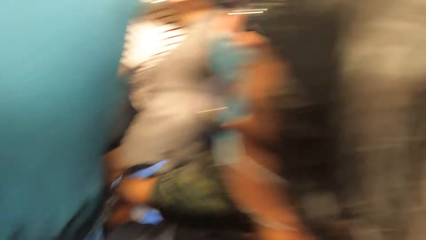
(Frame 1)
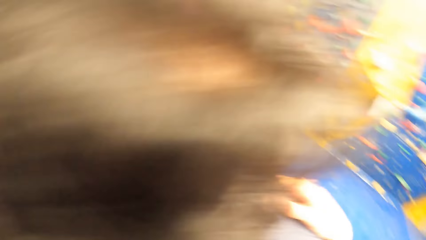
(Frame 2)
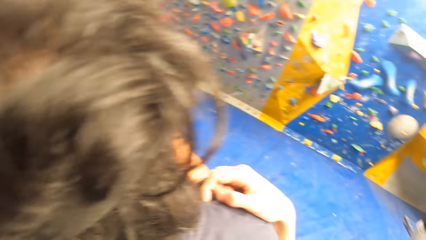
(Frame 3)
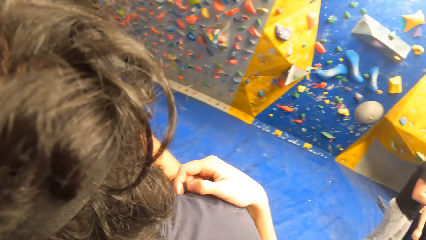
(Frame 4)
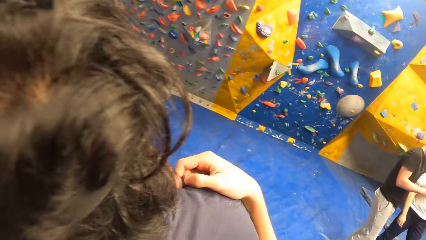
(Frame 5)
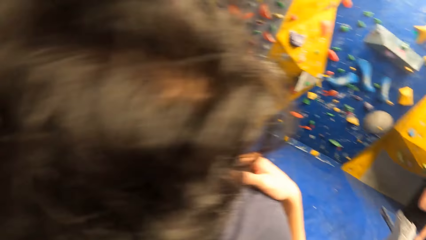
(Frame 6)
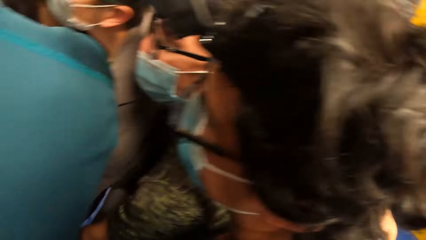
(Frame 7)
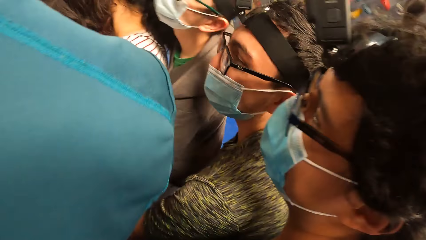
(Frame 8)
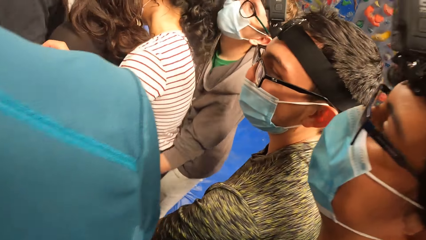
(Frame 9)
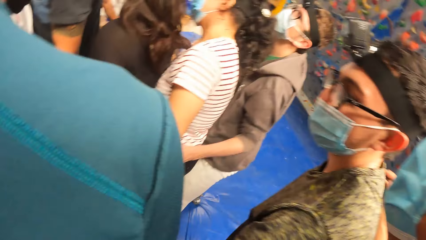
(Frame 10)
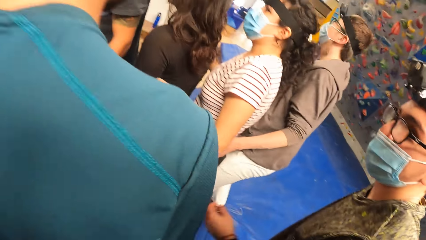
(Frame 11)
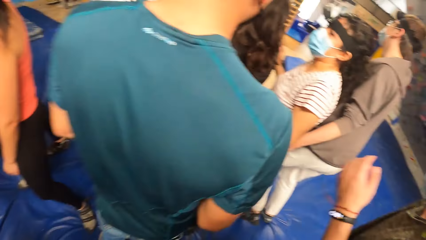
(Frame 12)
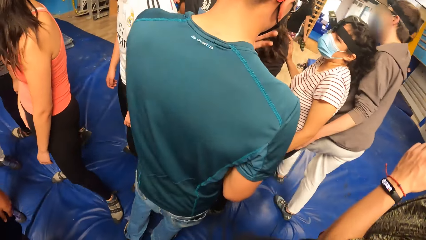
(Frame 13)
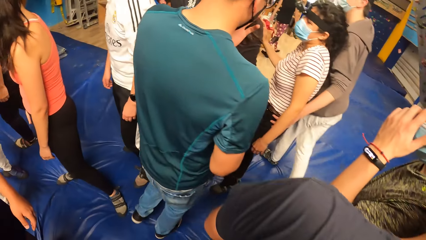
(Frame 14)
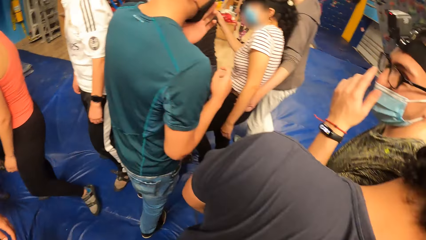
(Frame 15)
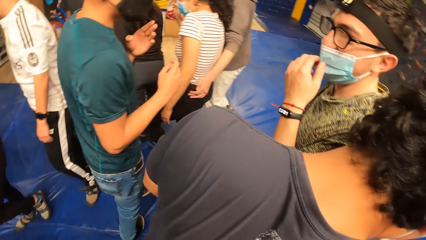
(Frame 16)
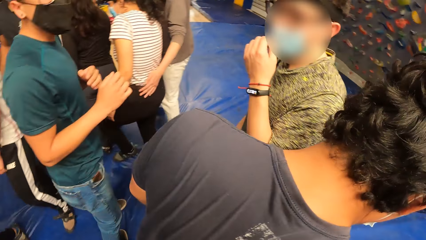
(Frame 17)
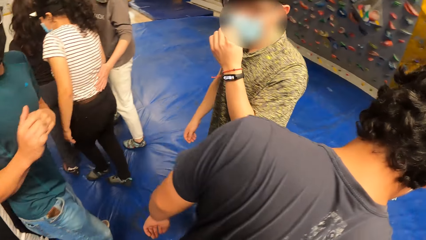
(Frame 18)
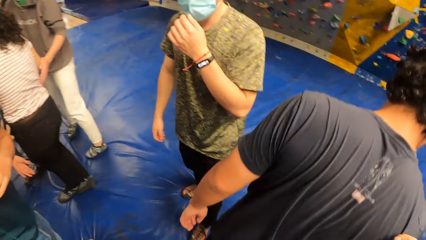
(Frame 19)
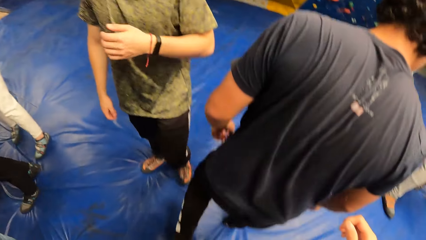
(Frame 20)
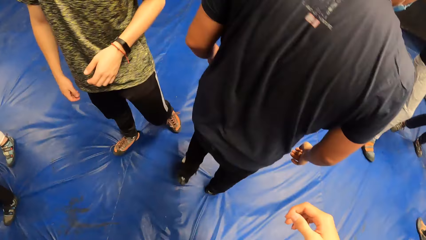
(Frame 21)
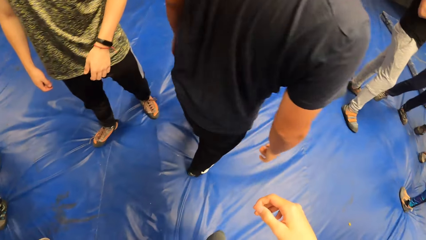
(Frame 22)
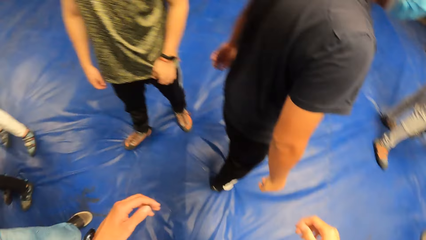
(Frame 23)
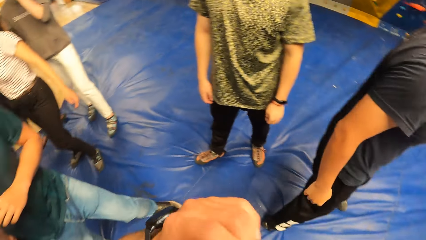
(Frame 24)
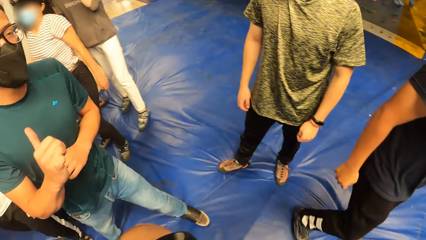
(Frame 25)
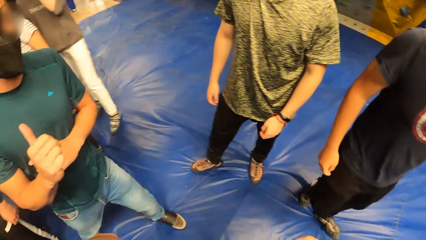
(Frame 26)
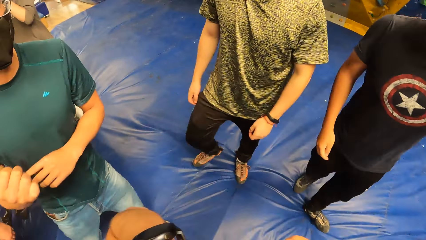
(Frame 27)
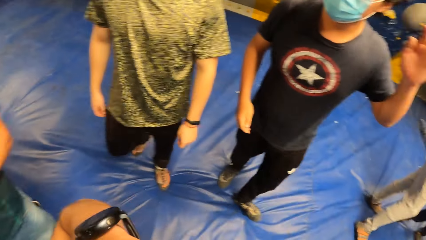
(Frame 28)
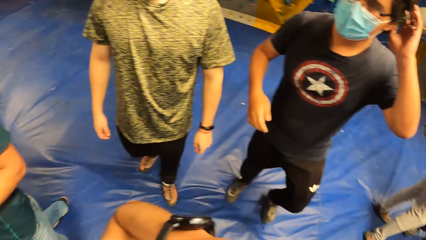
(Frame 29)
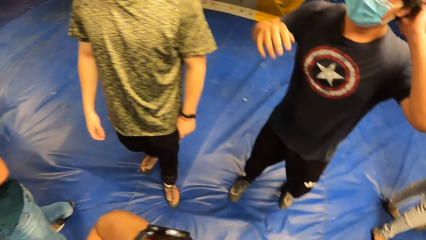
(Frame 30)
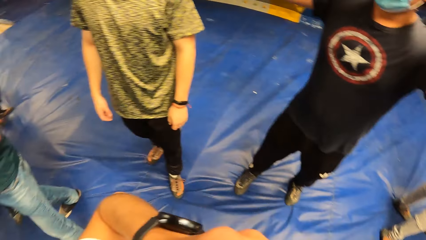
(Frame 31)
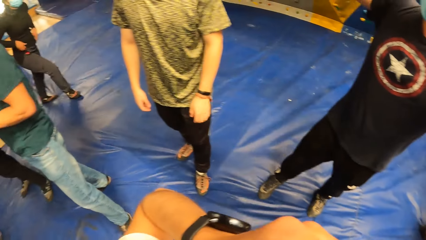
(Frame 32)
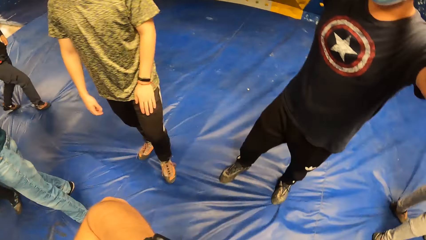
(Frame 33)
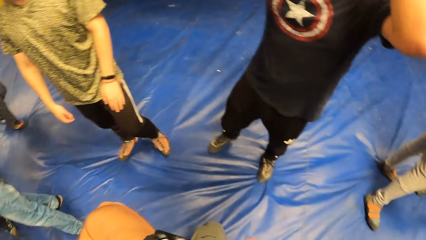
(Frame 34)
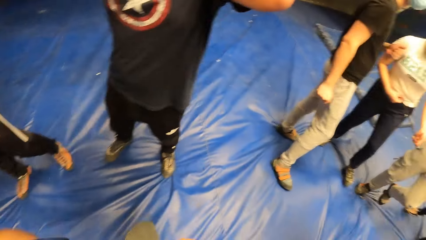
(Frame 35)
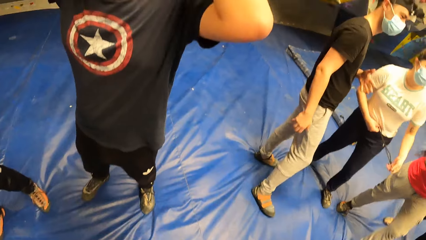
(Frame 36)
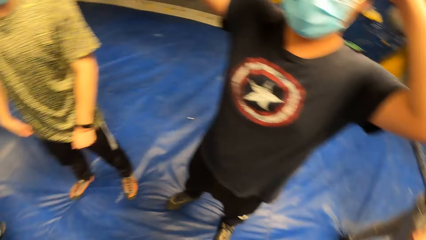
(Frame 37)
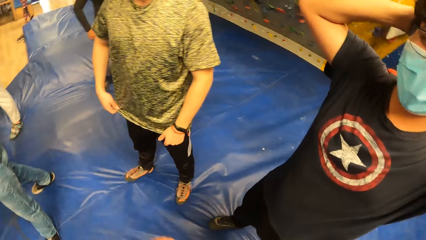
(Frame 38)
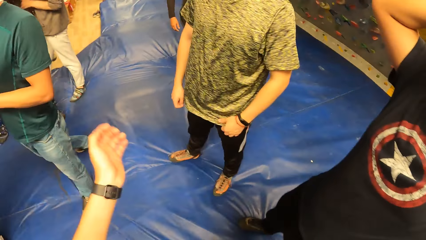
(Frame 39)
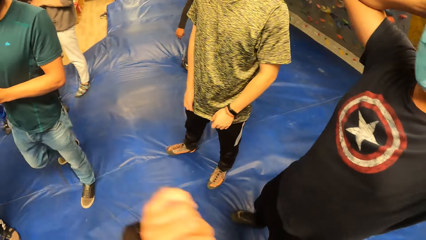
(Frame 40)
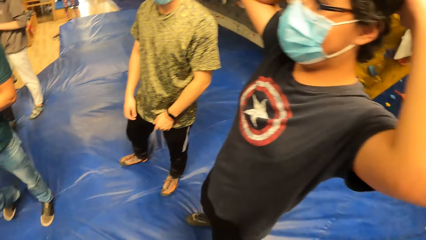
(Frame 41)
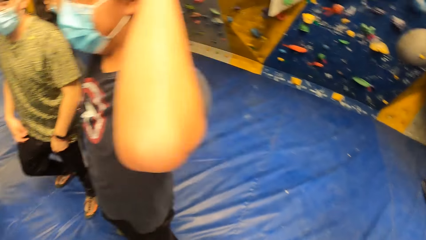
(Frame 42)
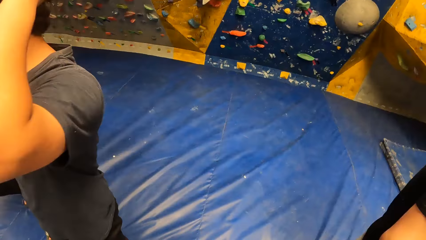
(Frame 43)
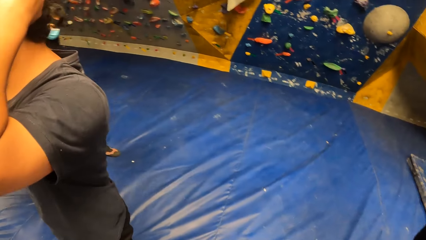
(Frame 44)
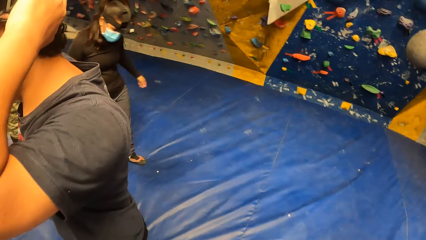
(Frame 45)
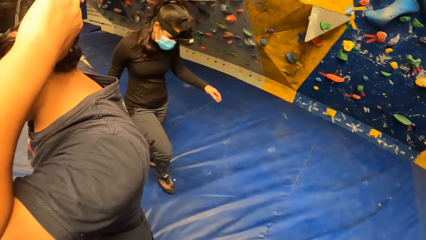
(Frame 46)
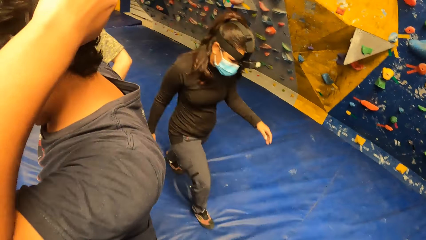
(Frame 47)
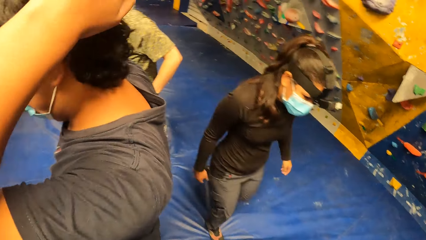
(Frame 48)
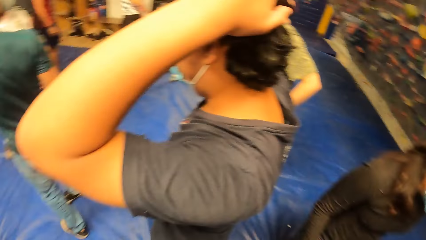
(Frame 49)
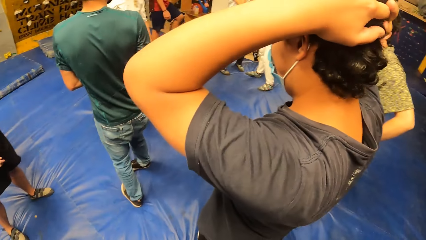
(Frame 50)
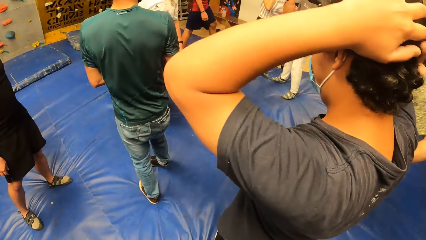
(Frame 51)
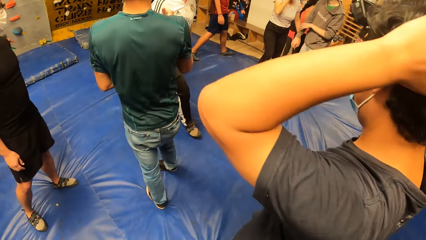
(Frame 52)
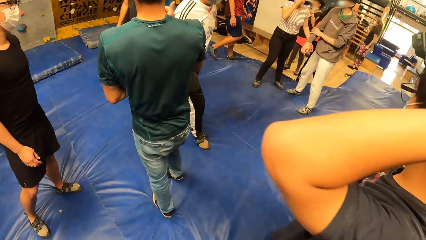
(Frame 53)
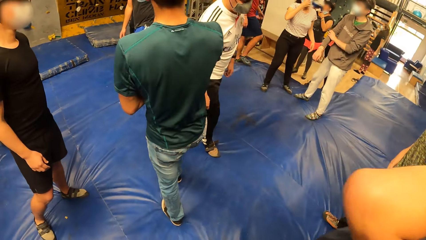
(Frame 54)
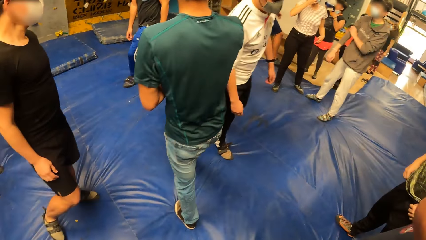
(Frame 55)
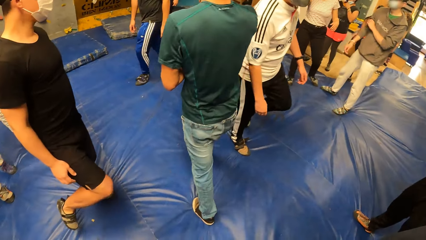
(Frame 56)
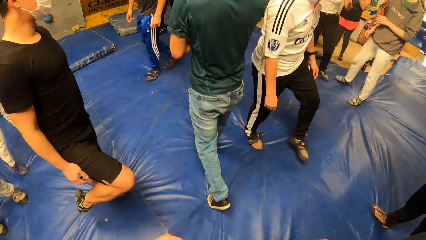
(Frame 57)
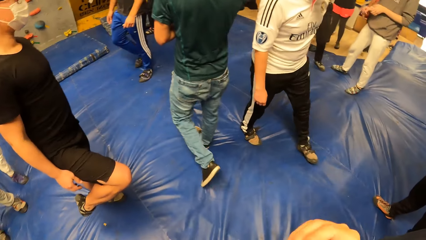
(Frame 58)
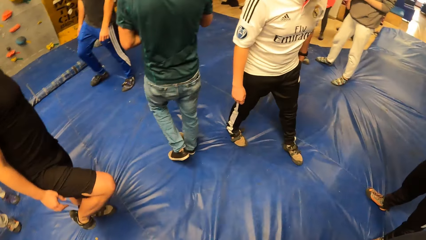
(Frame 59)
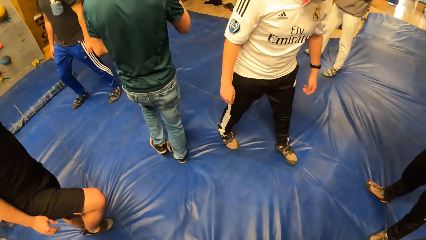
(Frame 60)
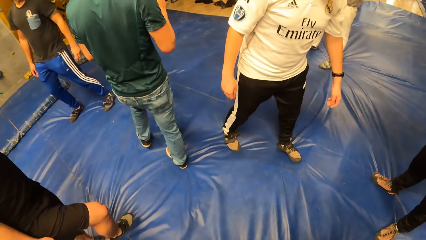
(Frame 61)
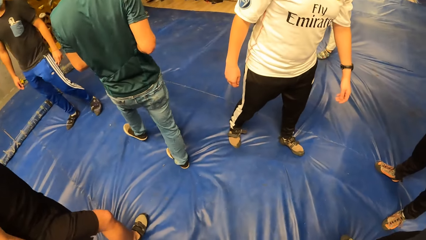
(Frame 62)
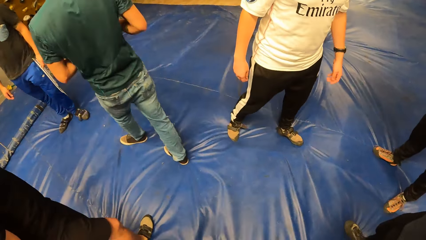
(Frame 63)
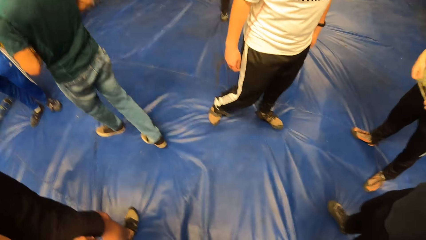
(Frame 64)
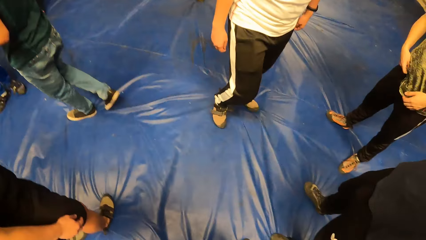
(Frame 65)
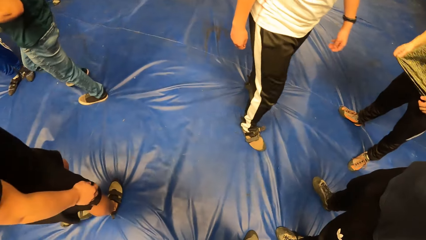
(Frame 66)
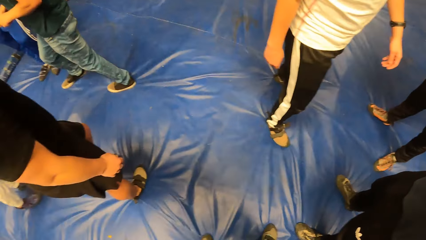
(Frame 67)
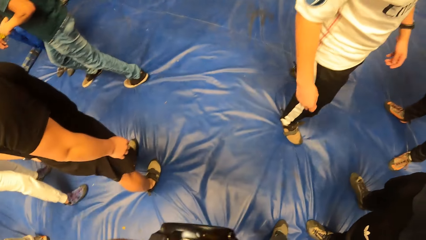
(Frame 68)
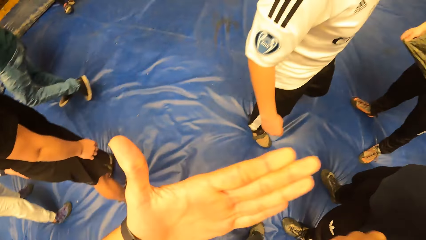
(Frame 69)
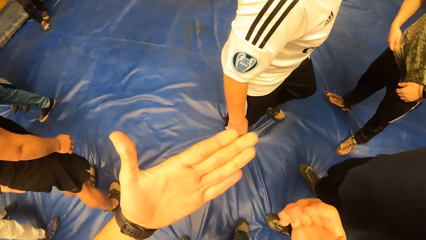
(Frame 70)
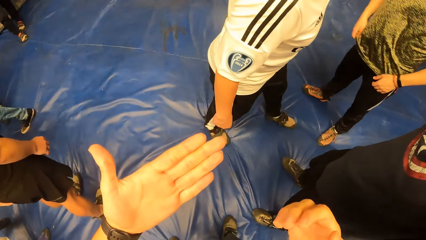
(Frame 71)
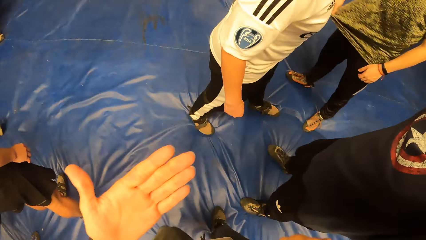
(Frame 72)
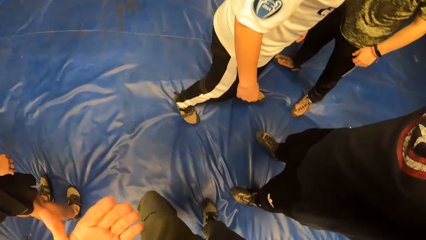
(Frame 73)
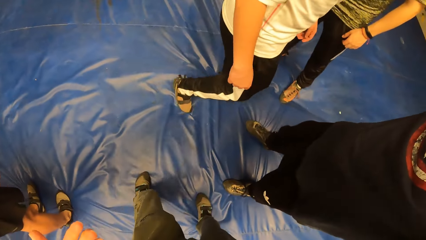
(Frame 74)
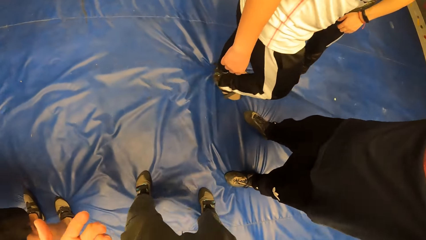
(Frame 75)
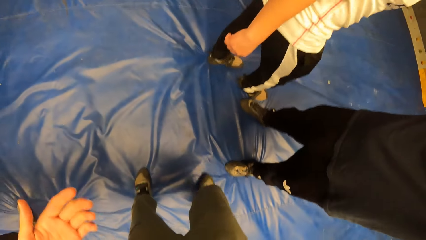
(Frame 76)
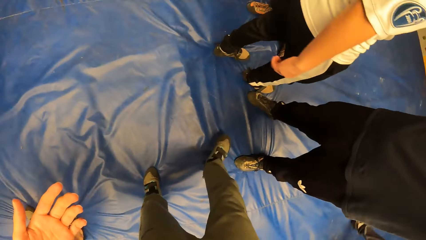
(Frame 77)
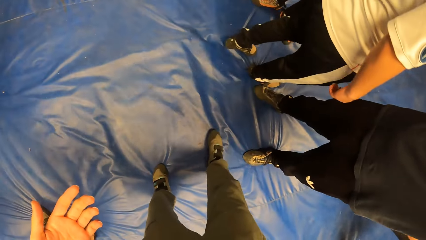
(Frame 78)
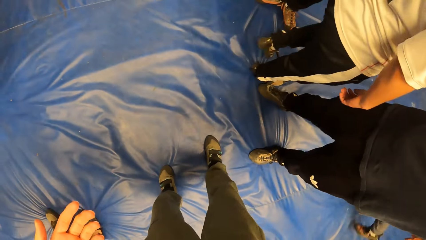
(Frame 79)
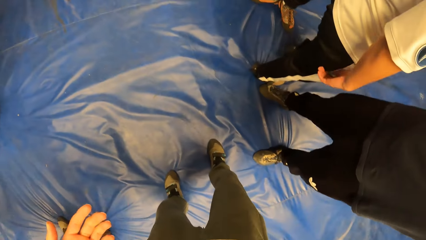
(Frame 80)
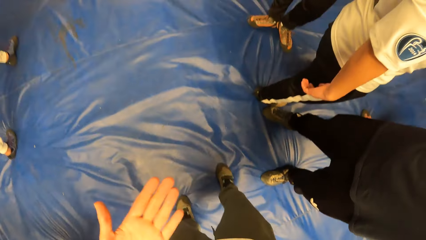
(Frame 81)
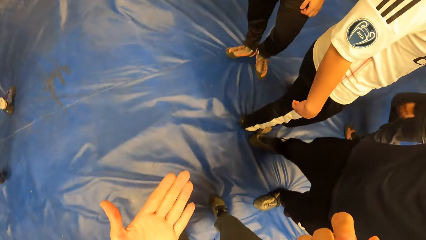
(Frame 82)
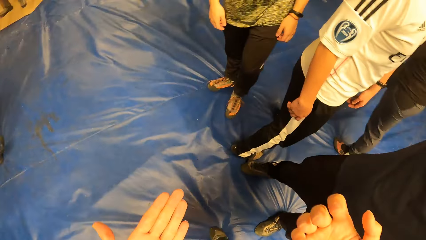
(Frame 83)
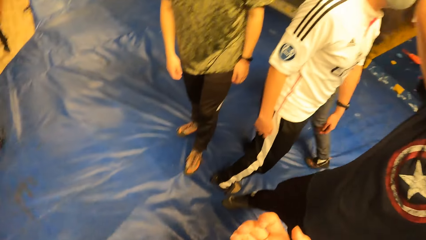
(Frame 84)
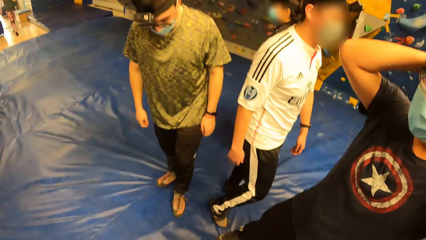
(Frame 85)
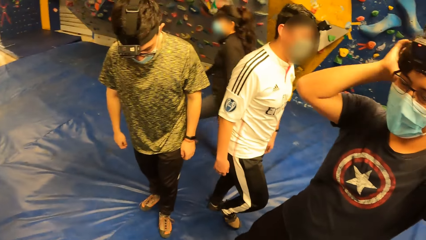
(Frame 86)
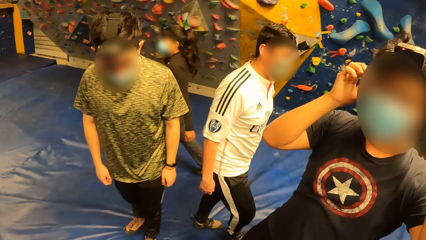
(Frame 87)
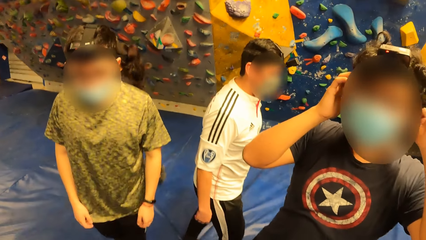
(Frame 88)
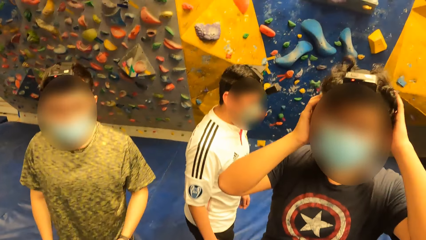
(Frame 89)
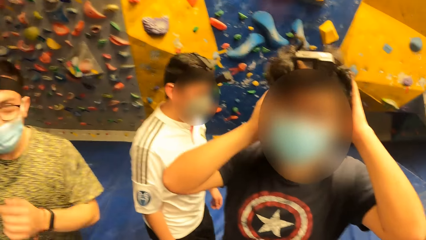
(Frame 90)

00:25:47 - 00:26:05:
The camera wearer looks aside. They stretch their hand. A person holds their head. The camera wearer stretches their hand and walks.
